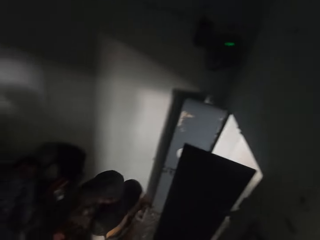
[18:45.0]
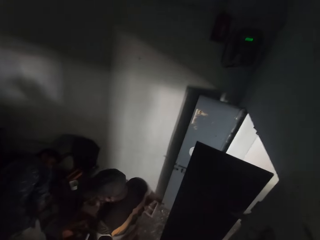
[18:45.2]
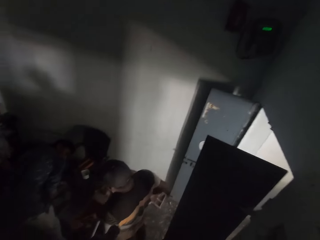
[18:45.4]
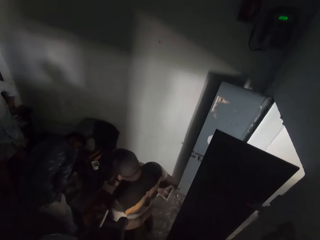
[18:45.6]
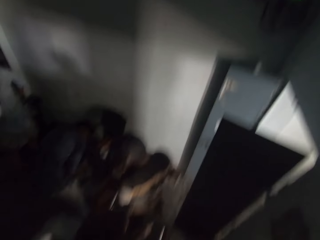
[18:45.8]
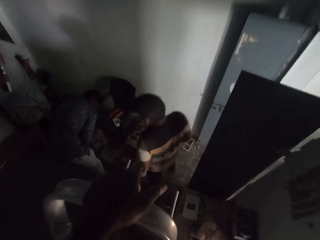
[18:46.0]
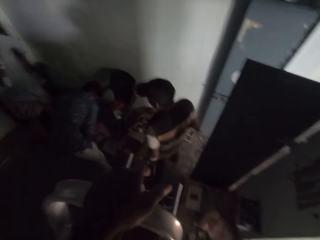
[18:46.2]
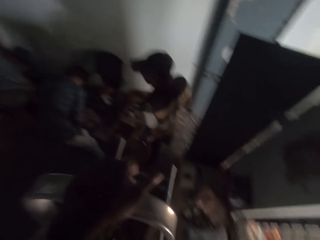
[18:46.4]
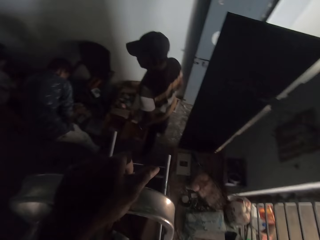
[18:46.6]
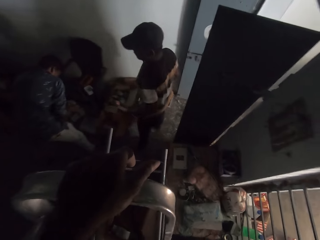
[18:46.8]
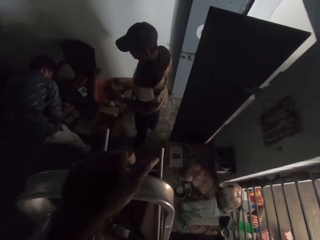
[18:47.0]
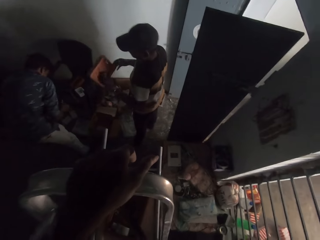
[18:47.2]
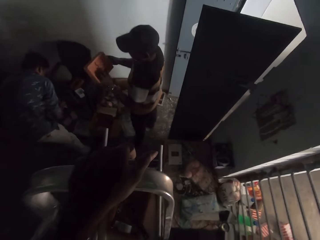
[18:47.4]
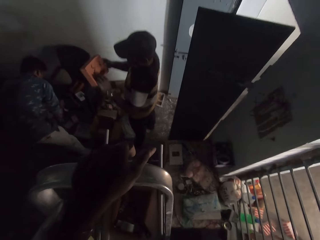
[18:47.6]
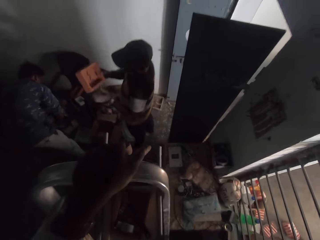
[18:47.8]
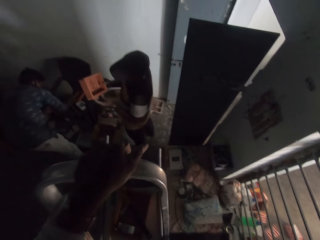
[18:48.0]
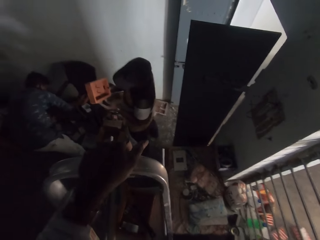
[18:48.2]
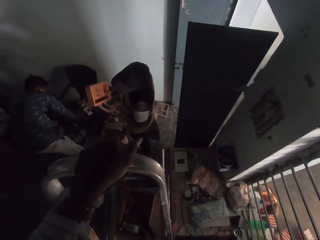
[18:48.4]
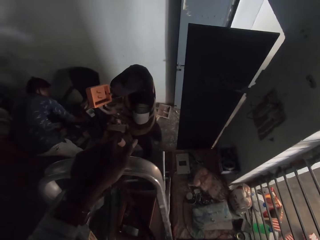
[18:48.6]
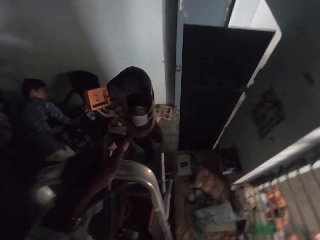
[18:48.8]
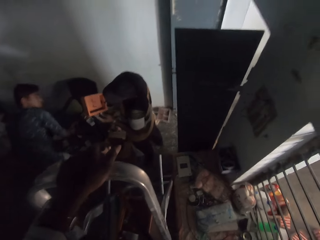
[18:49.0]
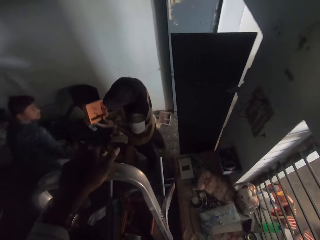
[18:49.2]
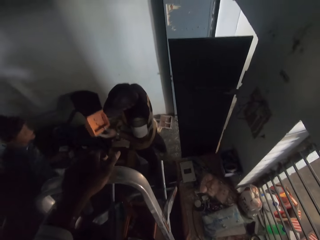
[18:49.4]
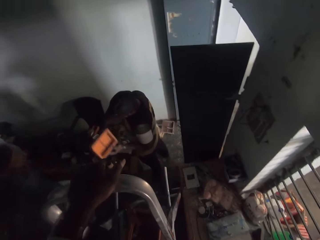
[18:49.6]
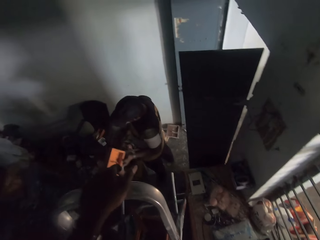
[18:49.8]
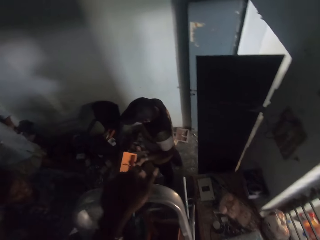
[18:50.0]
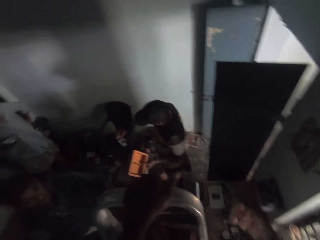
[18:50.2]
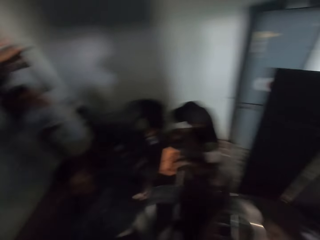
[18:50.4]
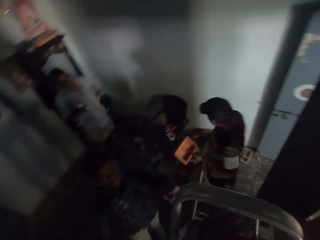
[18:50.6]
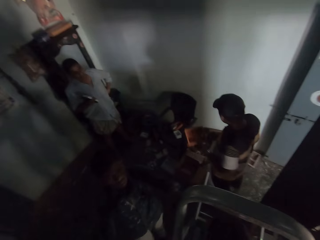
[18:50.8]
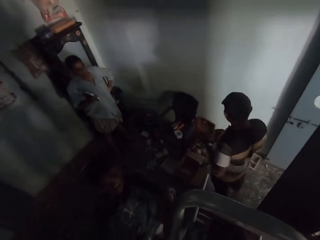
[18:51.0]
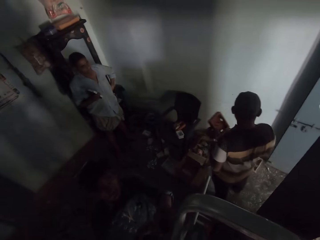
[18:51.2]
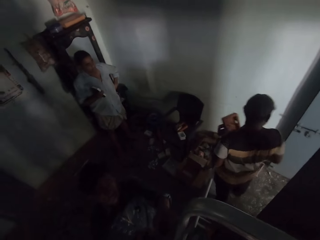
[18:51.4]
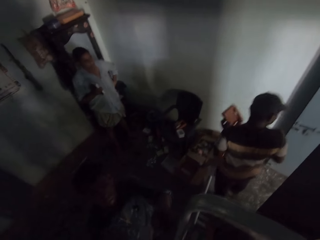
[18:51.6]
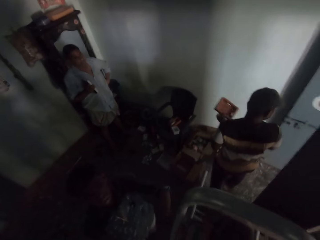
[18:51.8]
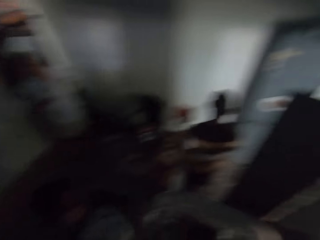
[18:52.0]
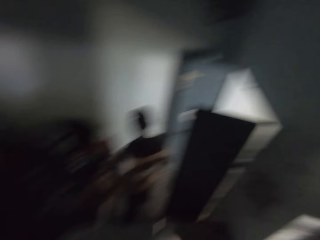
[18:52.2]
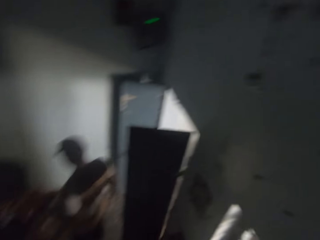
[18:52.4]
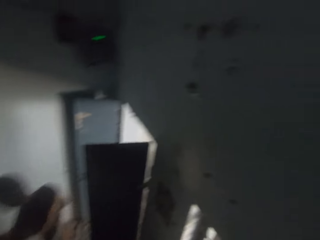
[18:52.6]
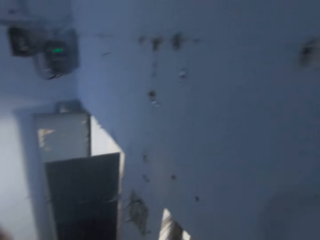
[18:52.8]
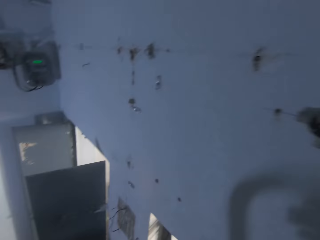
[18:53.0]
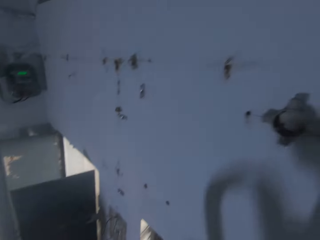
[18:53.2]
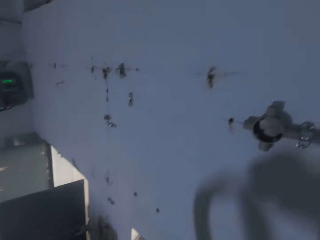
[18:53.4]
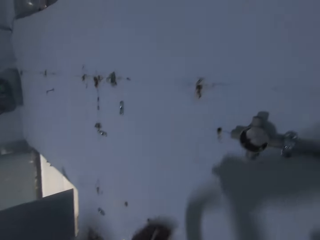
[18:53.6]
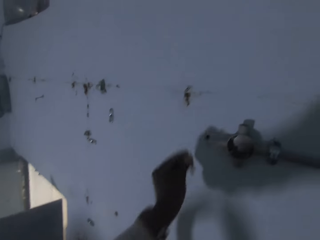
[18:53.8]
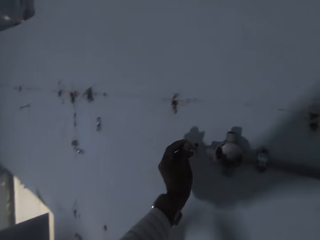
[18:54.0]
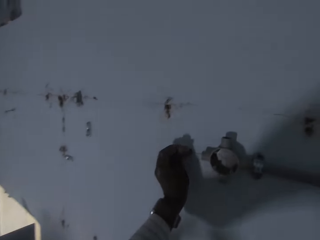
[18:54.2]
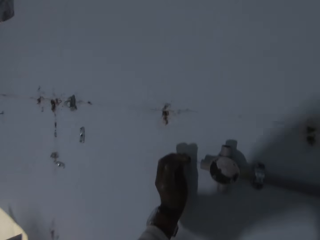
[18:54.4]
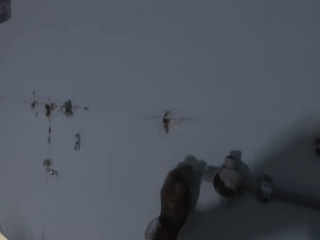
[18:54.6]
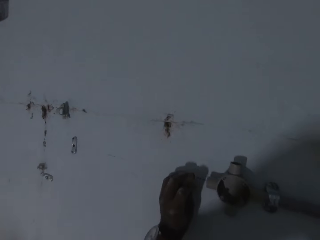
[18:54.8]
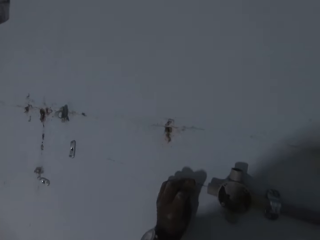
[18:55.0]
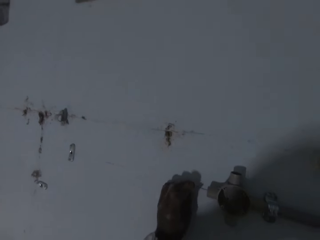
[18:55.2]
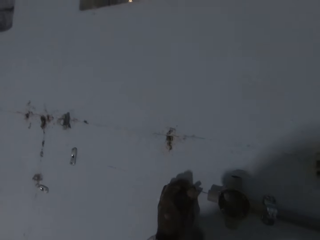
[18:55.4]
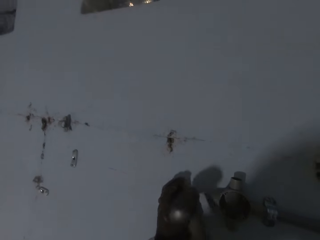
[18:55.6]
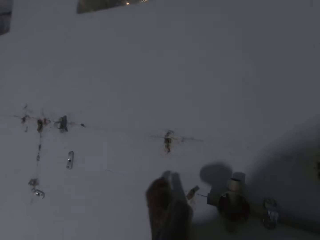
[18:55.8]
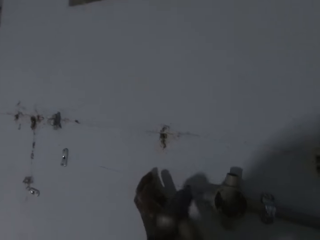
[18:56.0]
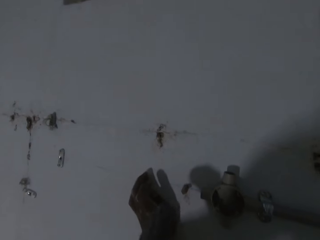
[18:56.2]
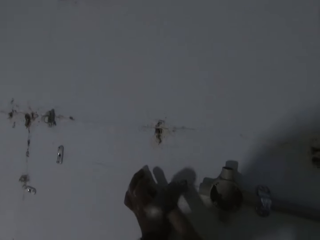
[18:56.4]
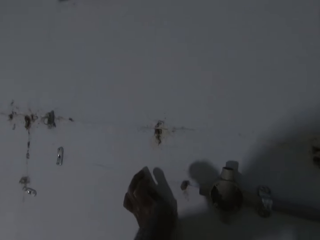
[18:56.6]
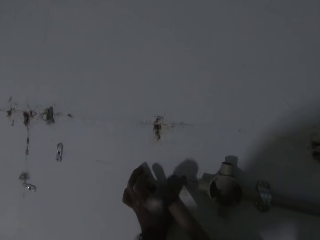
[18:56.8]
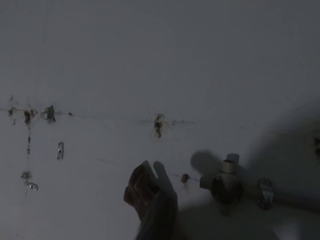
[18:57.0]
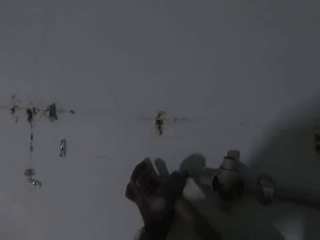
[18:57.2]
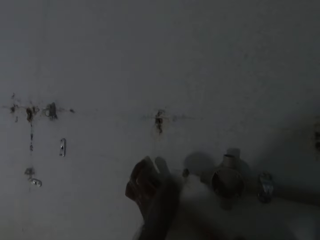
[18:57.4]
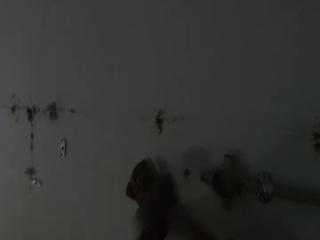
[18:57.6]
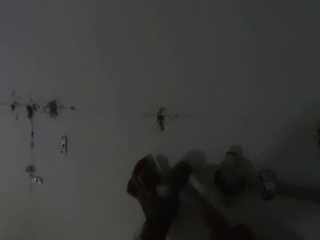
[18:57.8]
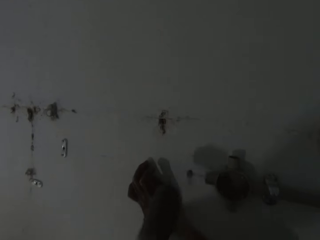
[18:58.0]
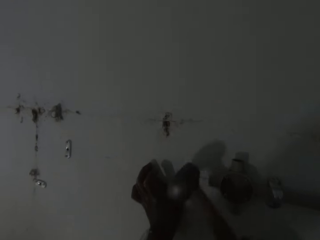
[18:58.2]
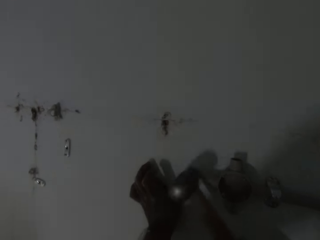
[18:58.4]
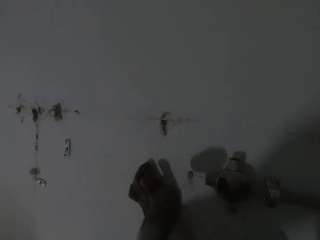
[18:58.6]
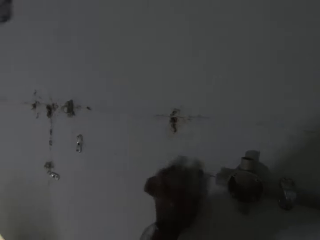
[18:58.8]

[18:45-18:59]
A man examines the wooden frame with both hands. Another man drops a nail on the chair with his right hand. The camera wearer converses with the other man. He collects a nail from the other man with his left hand. He places the nail or wall plug on the wall with his left hand. He drives the nail into the wall with the mallet in his right hand.

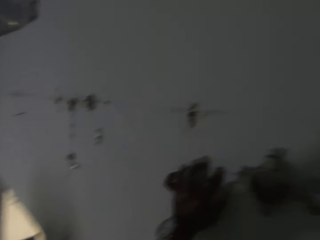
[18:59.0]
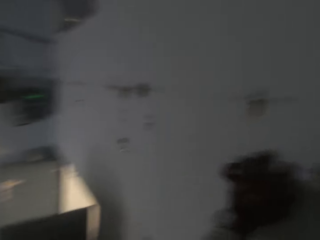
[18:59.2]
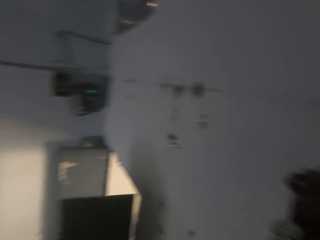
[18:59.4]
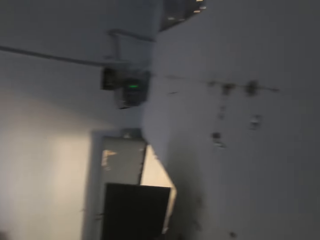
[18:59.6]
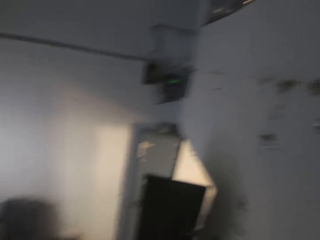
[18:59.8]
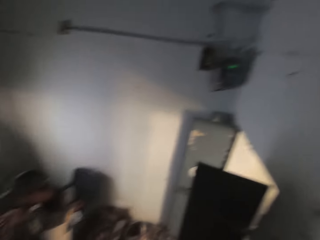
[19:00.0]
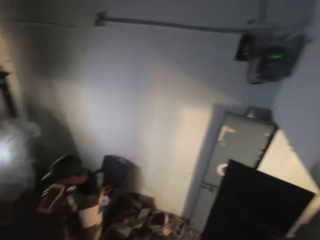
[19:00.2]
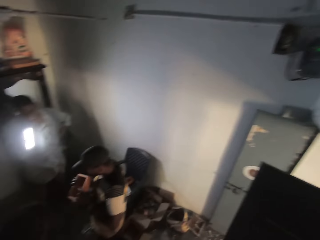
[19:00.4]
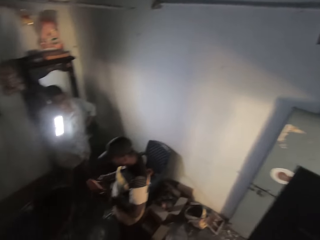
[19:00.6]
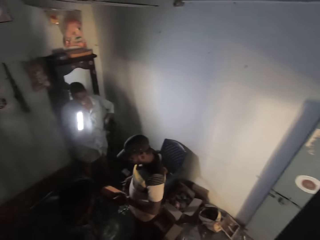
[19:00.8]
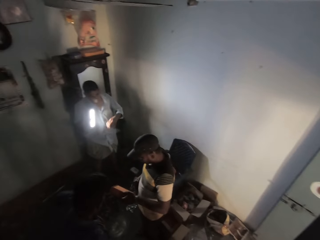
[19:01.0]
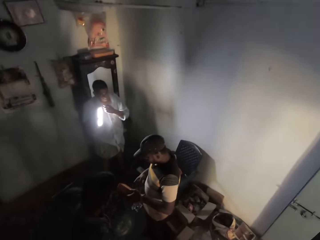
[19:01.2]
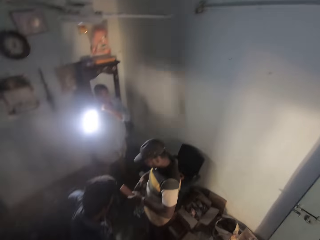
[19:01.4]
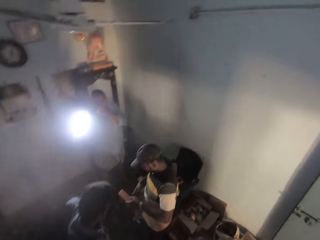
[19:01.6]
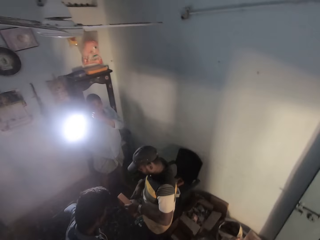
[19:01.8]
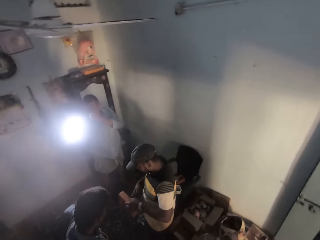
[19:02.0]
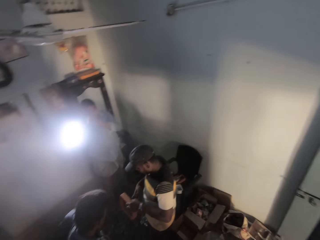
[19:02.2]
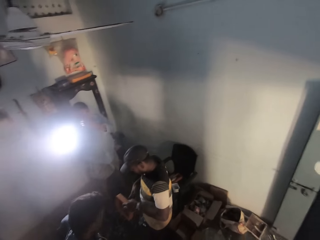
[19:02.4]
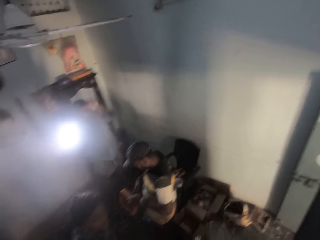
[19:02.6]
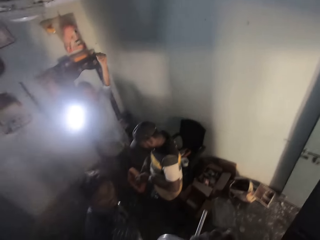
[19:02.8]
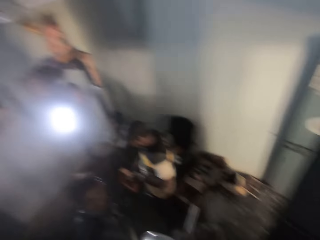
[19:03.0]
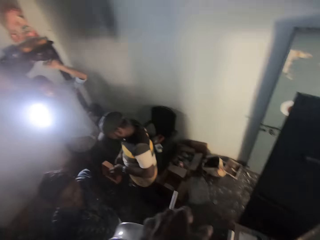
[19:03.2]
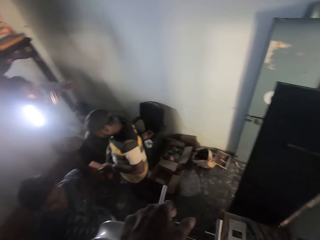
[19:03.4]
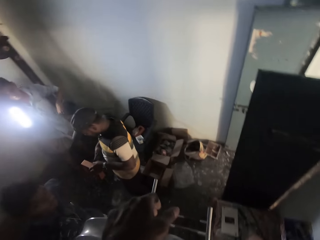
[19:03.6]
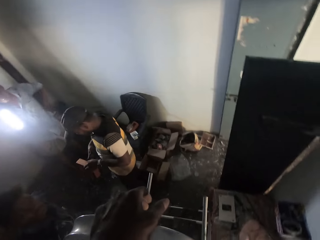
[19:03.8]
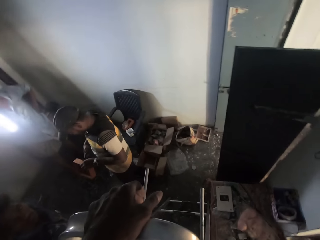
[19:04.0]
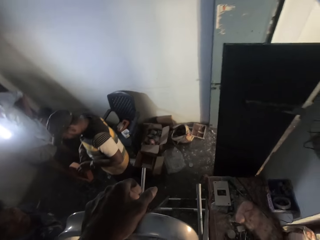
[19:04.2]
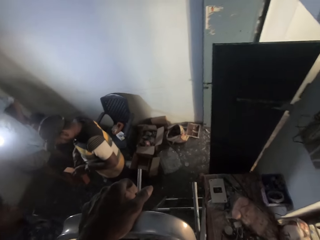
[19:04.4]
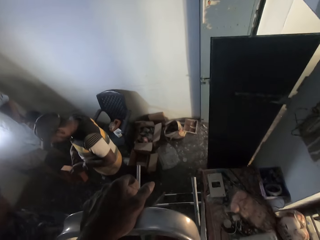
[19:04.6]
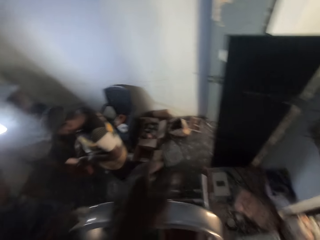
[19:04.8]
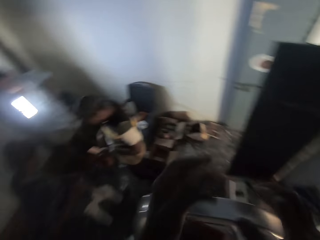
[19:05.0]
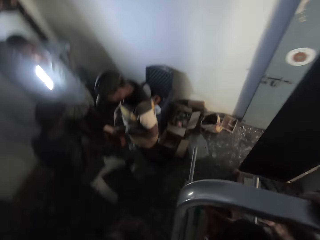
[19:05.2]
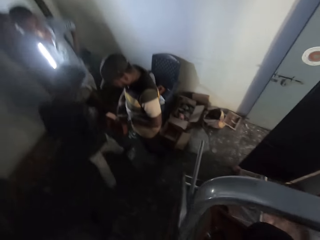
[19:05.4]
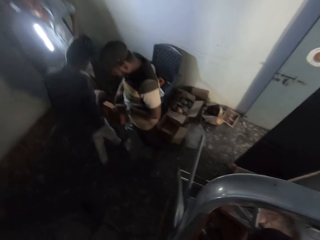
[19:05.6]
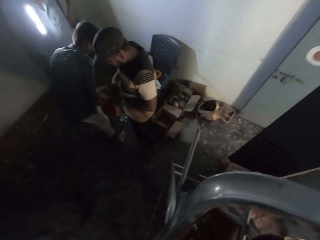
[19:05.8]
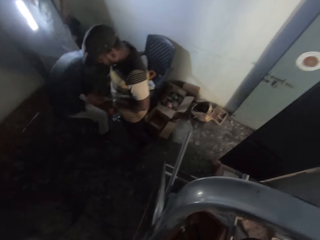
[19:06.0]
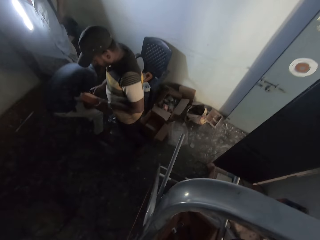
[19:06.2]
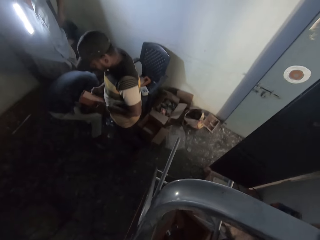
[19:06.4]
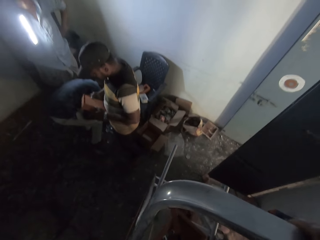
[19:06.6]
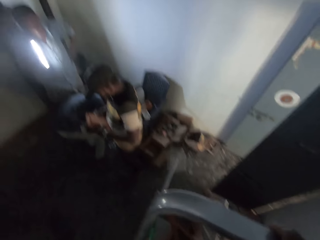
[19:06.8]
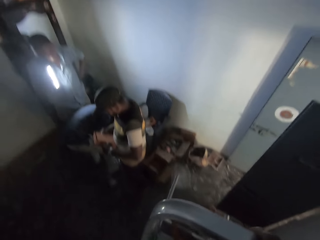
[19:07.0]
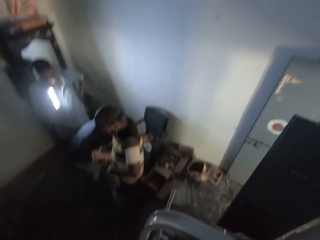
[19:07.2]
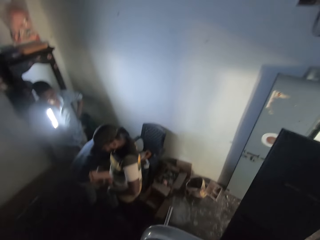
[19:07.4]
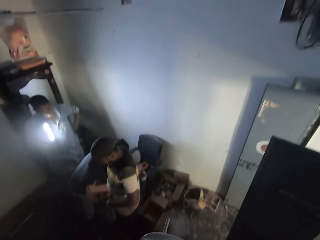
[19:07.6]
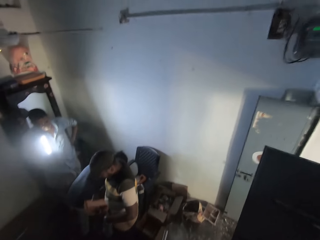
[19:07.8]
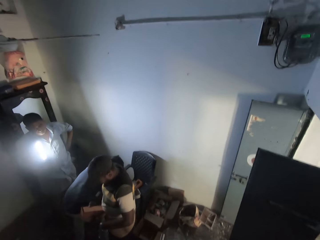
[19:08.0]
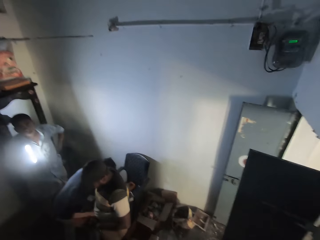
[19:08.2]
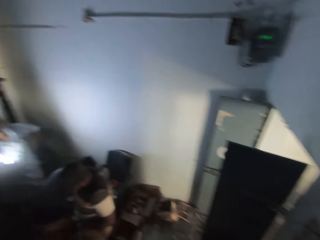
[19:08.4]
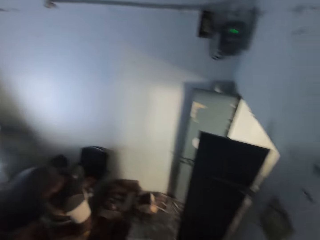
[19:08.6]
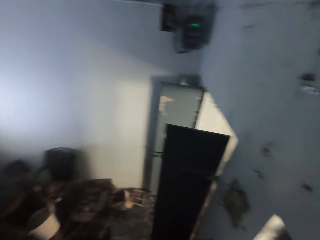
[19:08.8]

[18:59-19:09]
A man examines the wooden frame with both hands. Another man holds a lamp with his right hand. A third man moves hooks in the bowl on the chair with his right hand.
